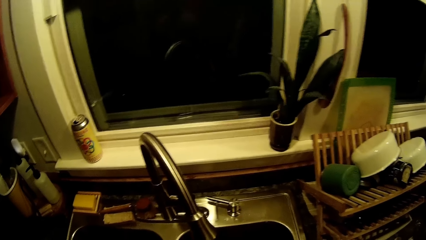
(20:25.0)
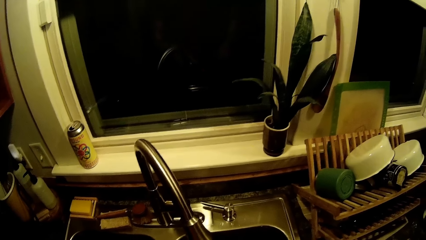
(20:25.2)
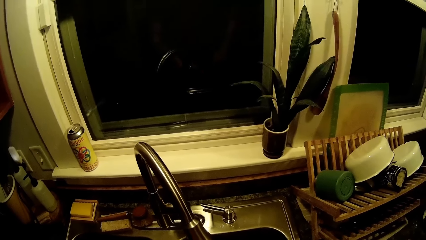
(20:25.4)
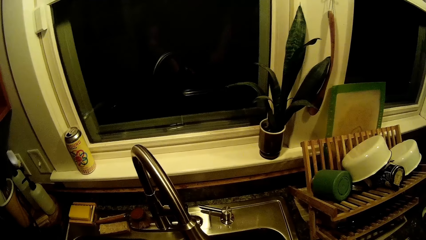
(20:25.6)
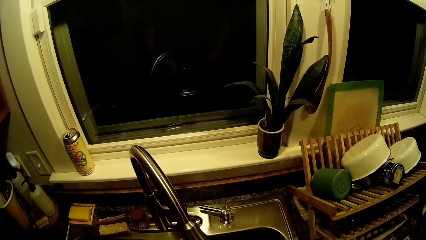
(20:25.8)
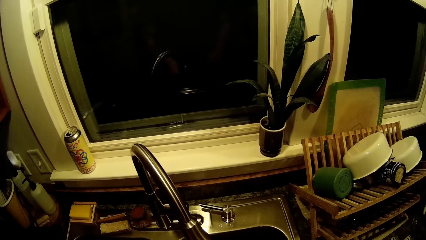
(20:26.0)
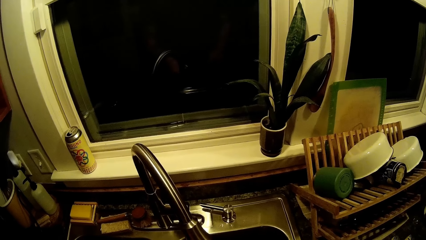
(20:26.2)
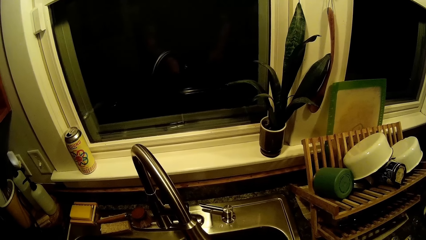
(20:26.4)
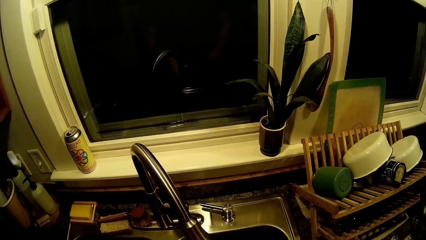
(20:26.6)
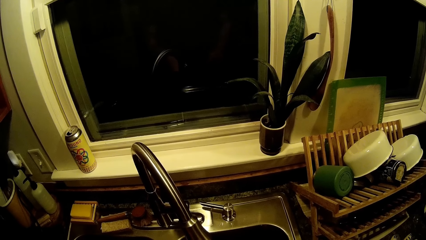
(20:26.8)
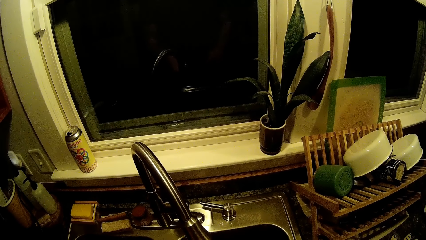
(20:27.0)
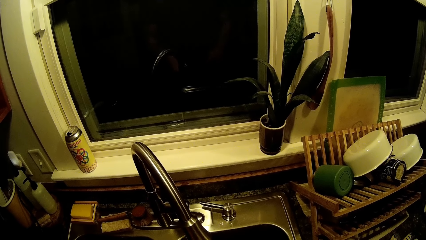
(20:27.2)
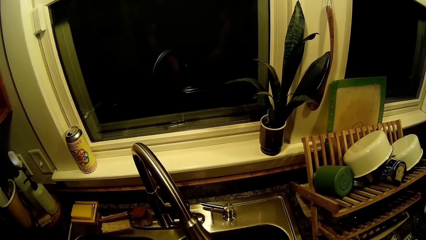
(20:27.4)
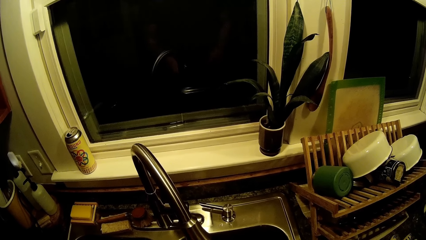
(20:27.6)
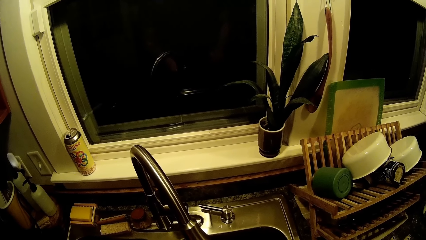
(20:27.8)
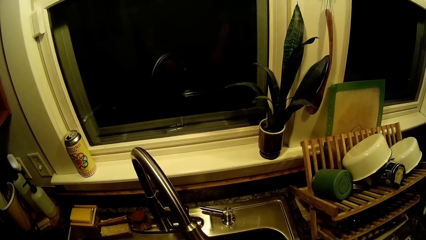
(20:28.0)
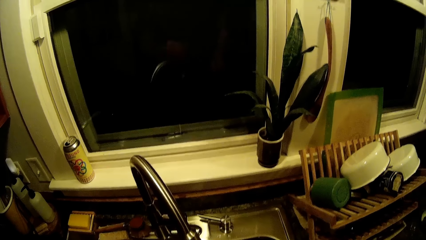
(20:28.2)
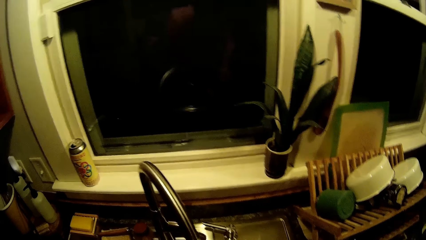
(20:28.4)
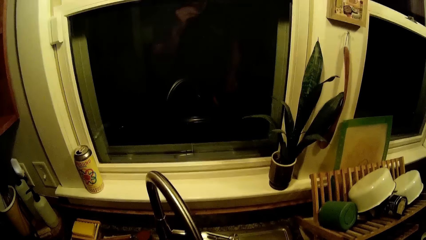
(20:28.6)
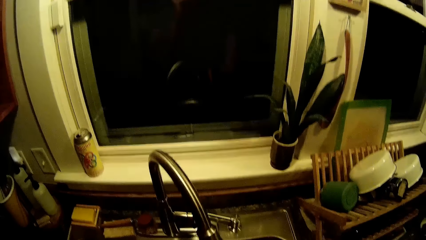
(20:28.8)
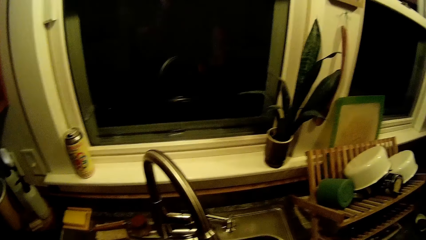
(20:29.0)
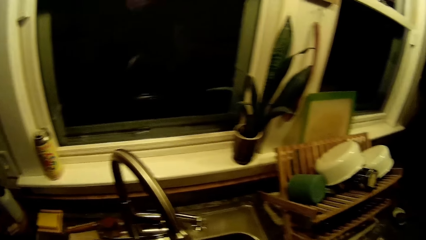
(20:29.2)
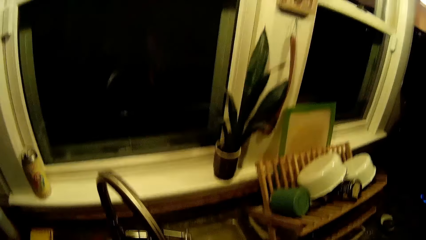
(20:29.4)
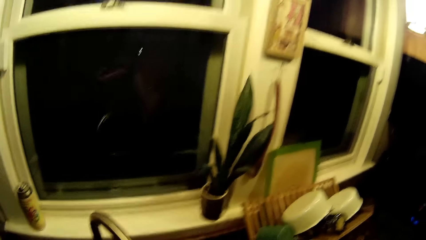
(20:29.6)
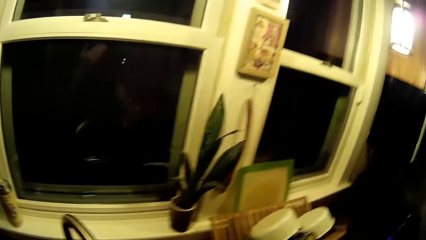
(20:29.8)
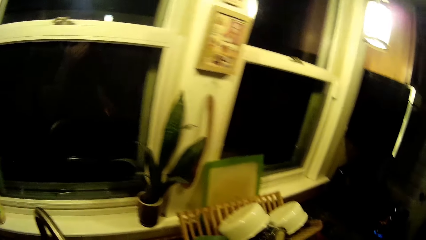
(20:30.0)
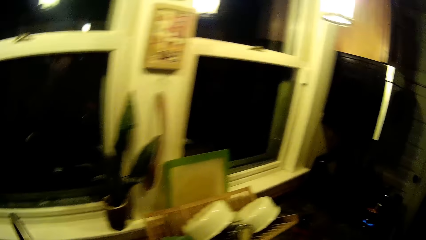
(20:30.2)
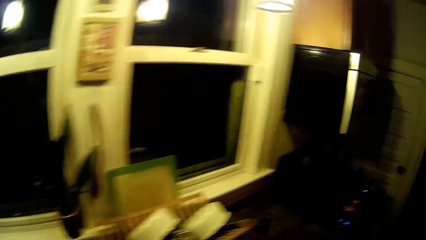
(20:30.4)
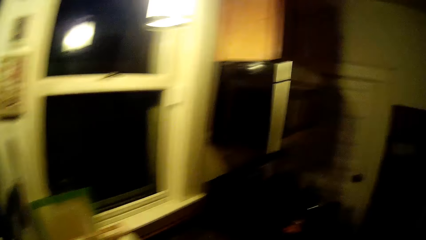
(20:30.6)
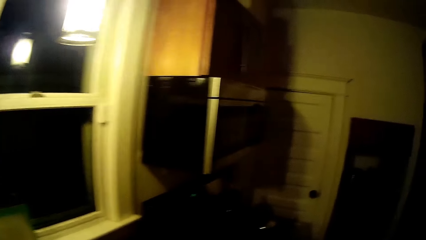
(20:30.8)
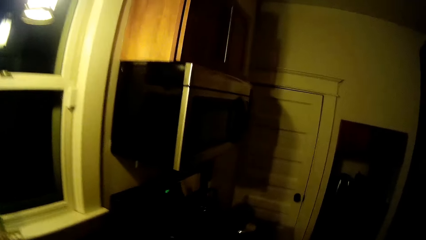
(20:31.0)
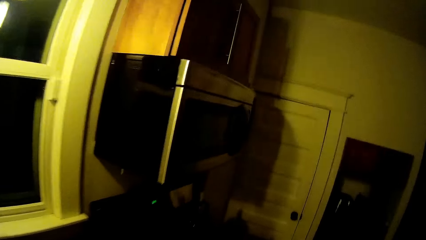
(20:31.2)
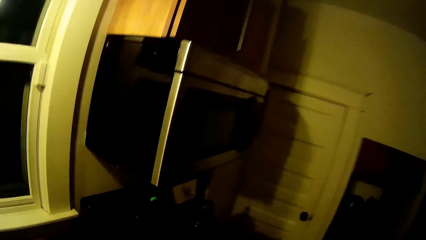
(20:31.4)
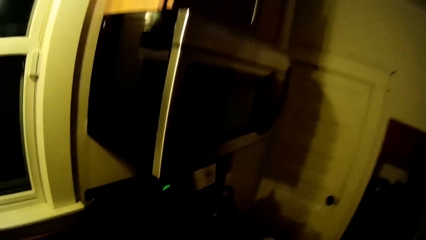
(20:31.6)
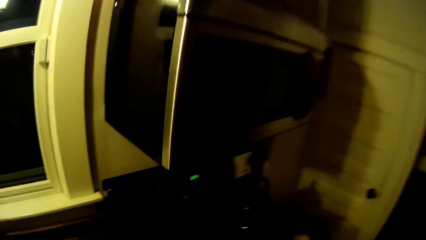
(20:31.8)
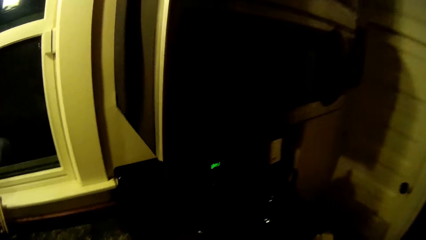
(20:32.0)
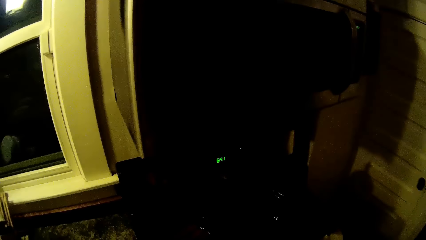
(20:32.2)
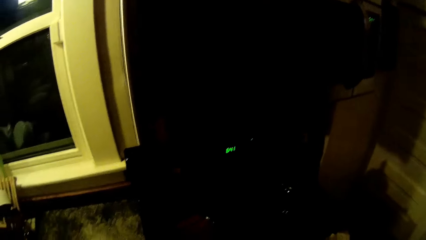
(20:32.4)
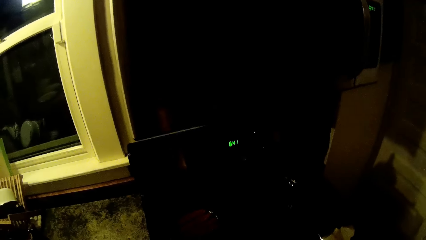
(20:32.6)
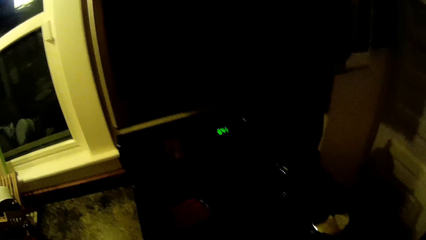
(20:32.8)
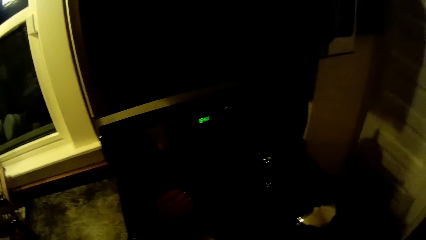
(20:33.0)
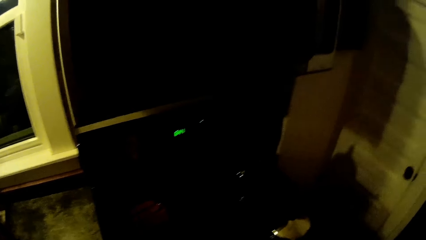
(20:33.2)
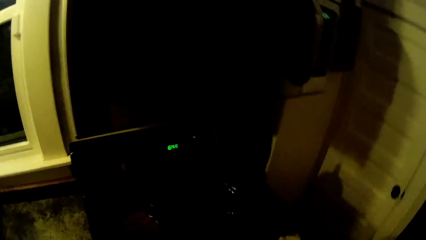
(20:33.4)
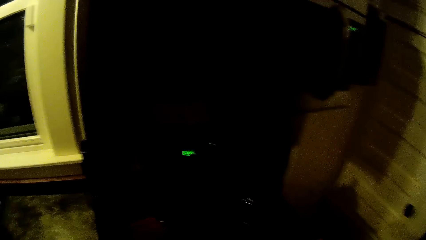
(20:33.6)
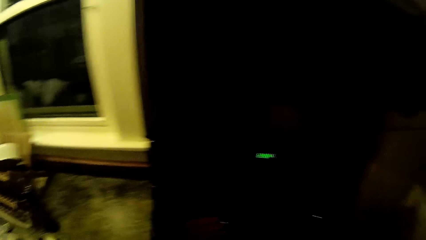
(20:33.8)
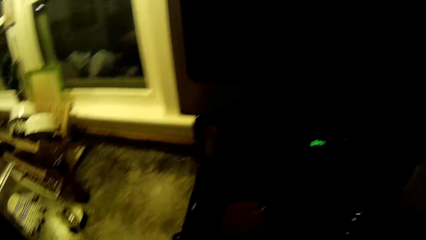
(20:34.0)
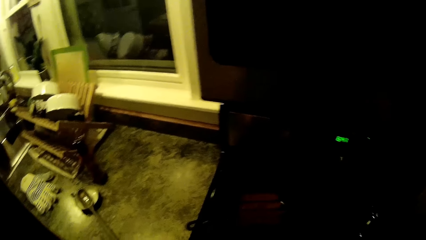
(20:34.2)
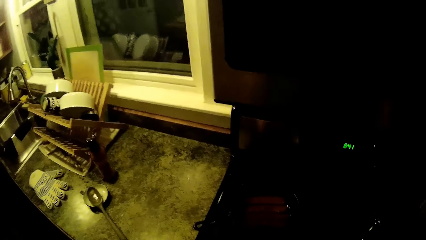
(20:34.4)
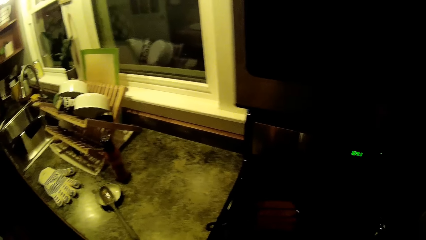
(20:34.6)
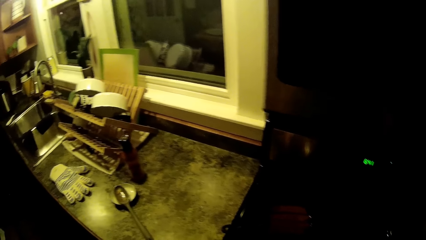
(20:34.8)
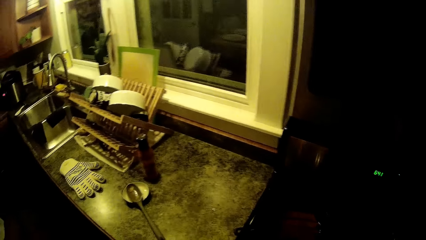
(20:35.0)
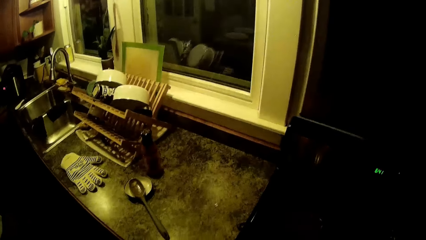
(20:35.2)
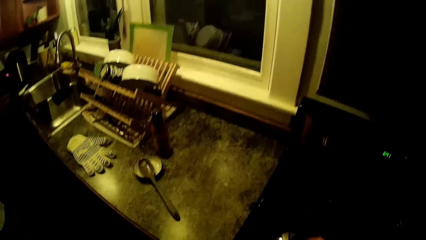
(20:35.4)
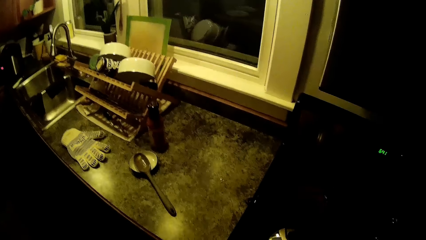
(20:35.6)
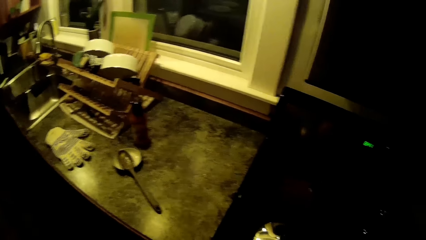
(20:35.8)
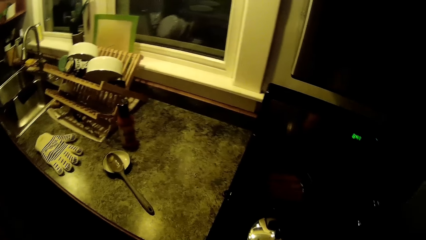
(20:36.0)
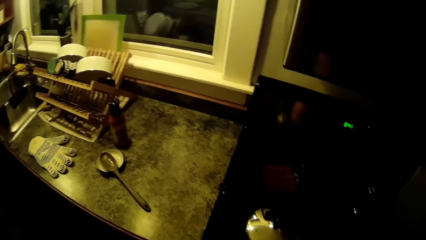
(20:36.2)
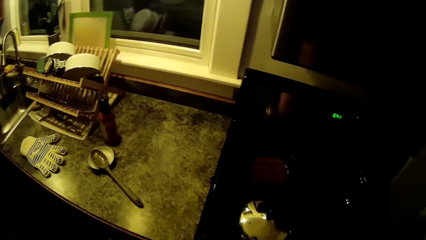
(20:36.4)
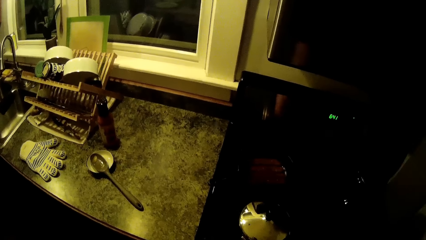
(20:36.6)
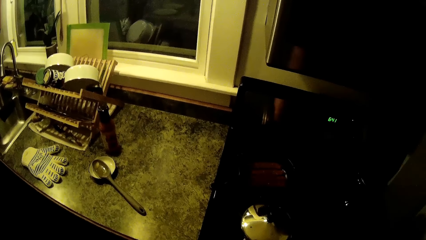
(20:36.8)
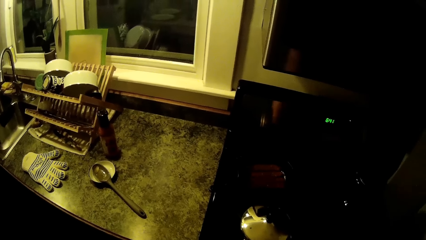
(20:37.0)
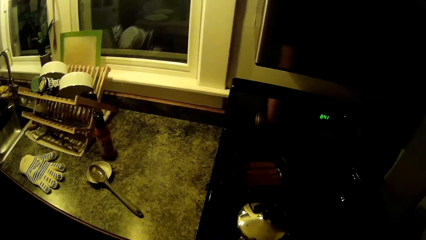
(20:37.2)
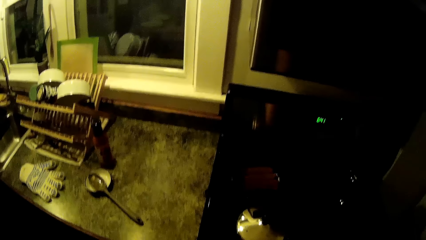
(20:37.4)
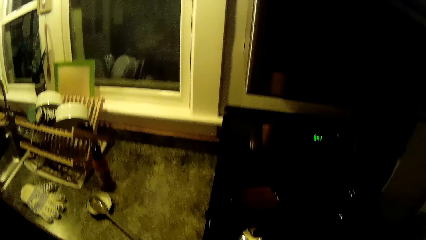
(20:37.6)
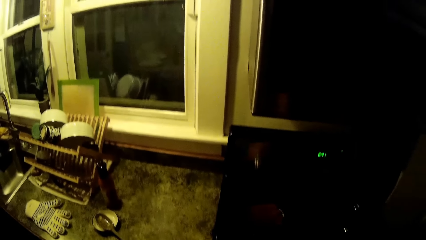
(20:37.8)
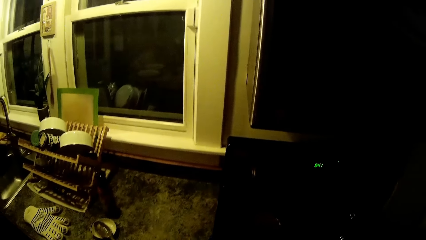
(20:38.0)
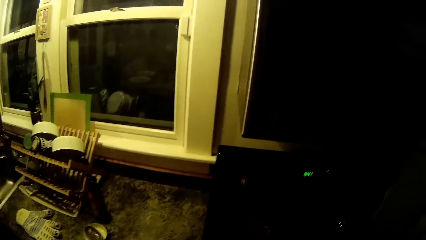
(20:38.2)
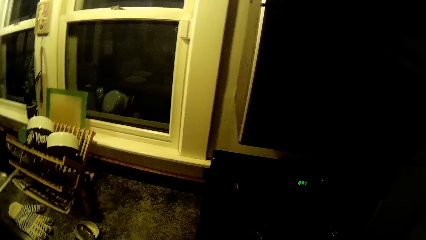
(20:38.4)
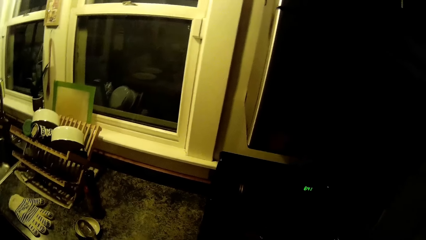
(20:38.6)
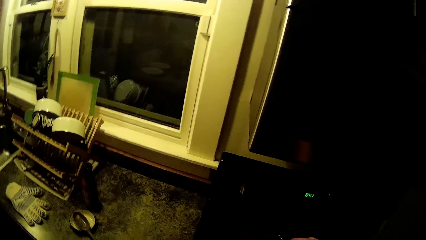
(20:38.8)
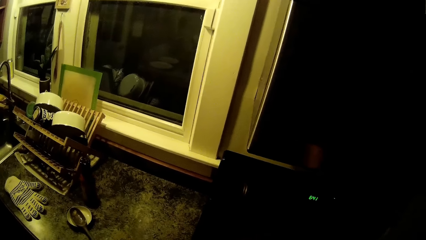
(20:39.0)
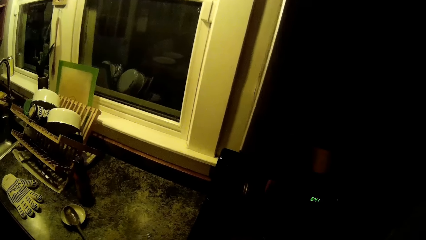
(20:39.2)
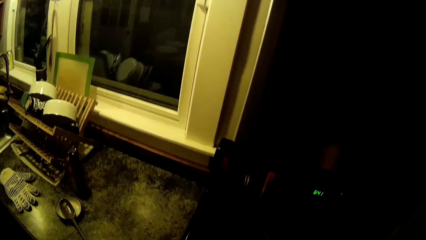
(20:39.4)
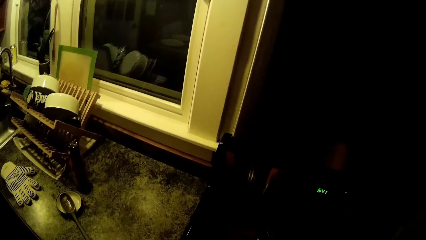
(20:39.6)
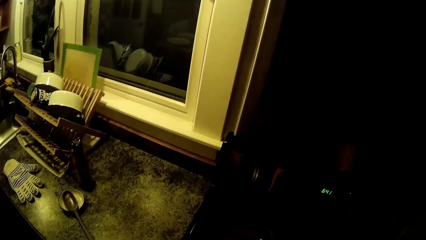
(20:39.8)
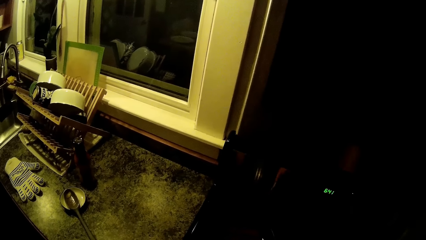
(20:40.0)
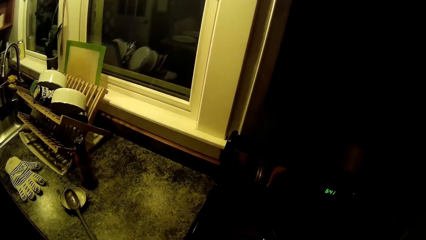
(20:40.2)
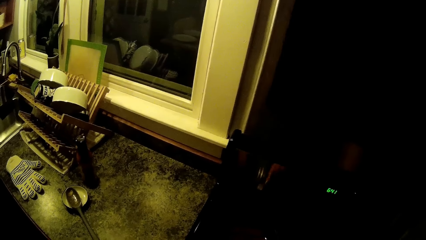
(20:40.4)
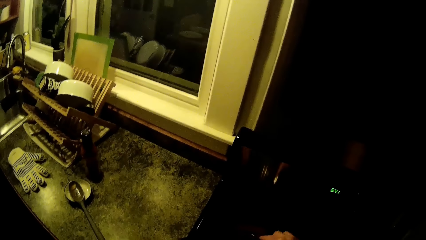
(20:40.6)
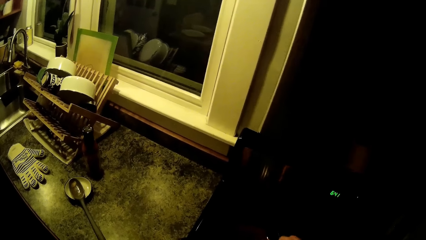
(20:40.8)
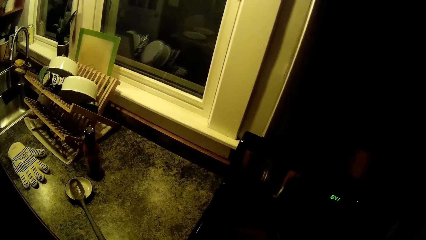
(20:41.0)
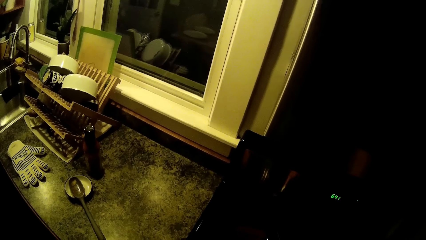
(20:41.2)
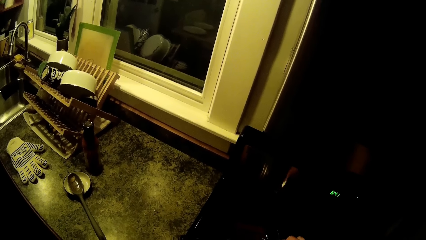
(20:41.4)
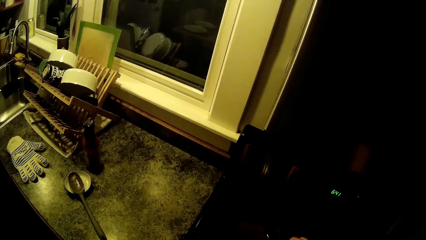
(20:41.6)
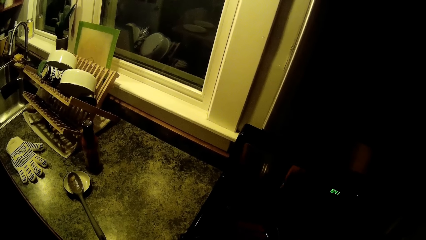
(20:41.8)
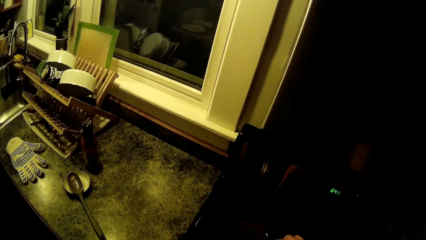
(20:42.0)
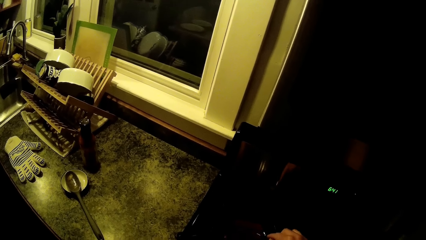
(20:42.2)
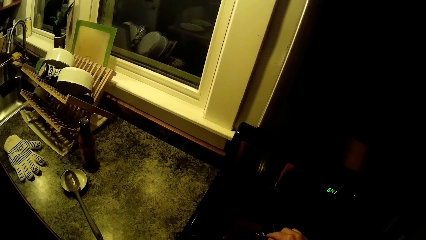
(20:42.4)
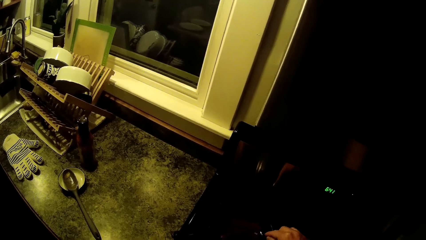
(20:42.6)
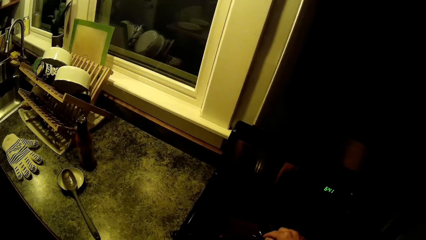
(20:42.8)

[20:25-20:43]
The camera wearer converses with a person. They walk in the kitchen and pick up a lid on the cooker. The person converses with the camera wearer. The camera wearer closes a cooking pot. They converse with the person. They turn the sausages in a frying pan.
